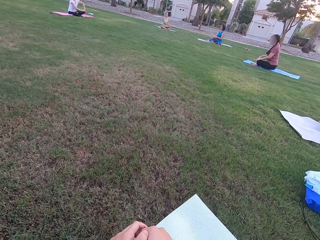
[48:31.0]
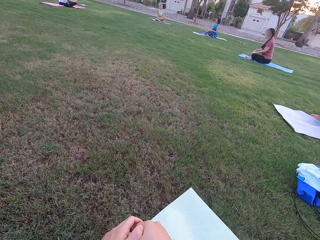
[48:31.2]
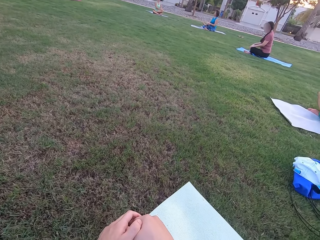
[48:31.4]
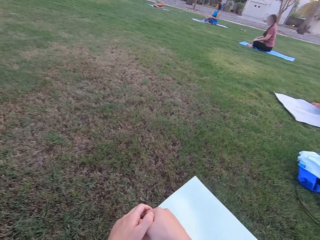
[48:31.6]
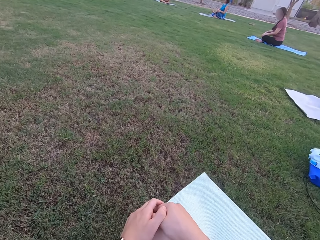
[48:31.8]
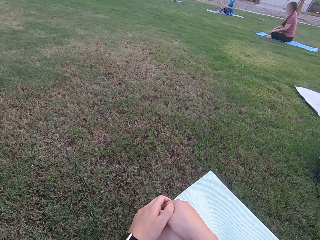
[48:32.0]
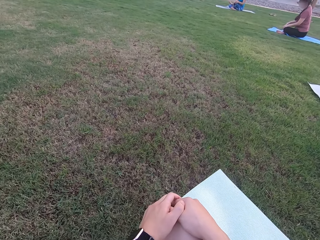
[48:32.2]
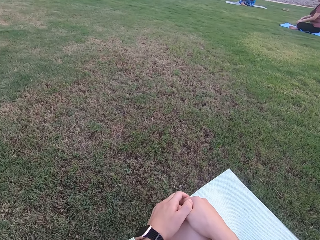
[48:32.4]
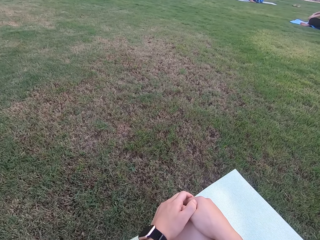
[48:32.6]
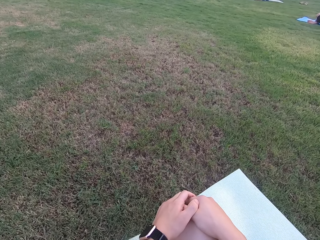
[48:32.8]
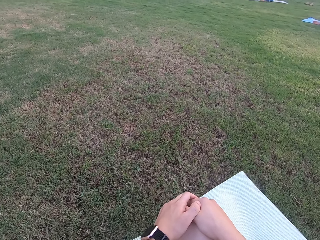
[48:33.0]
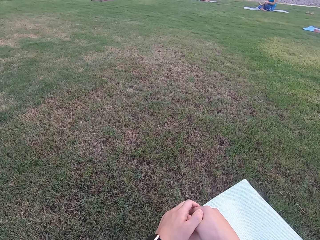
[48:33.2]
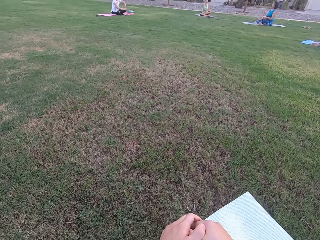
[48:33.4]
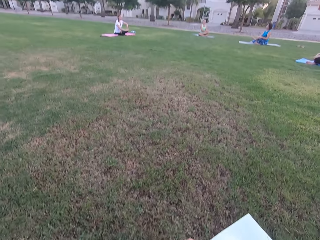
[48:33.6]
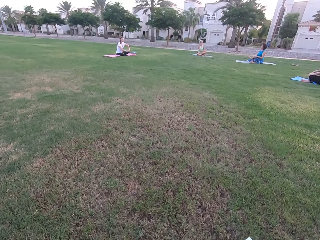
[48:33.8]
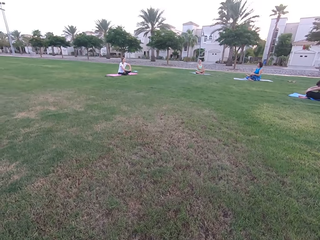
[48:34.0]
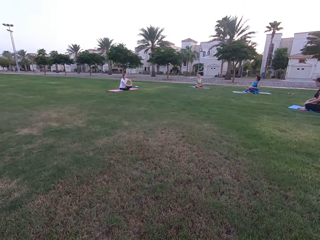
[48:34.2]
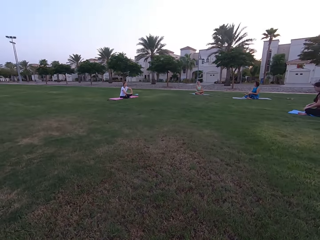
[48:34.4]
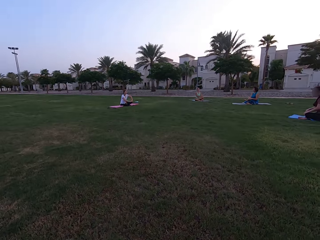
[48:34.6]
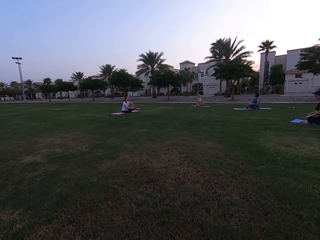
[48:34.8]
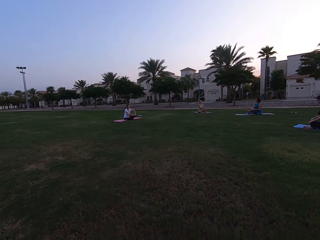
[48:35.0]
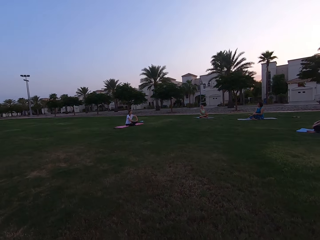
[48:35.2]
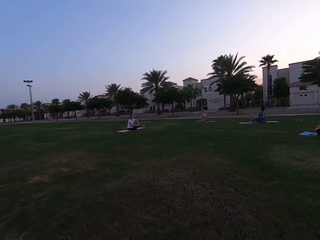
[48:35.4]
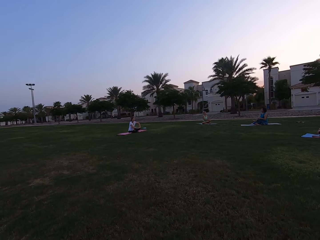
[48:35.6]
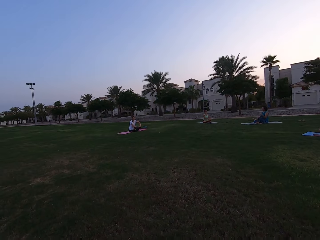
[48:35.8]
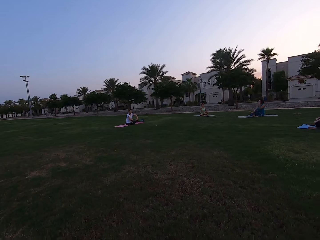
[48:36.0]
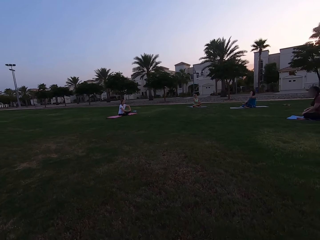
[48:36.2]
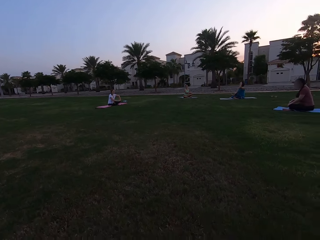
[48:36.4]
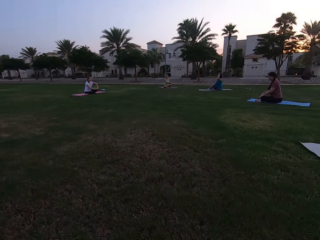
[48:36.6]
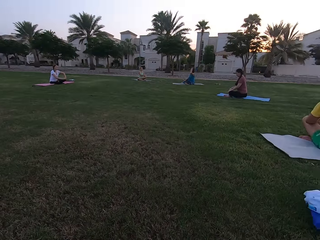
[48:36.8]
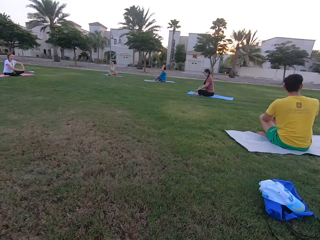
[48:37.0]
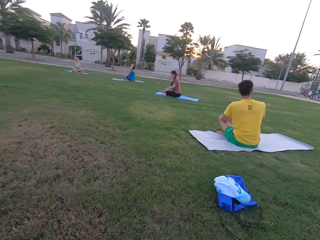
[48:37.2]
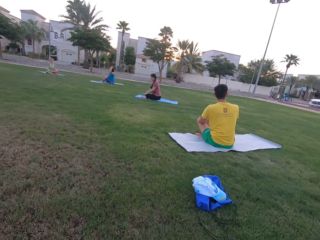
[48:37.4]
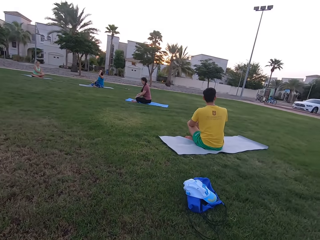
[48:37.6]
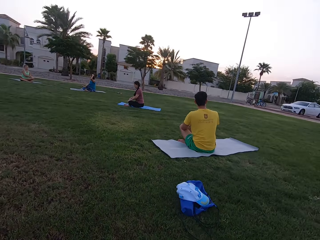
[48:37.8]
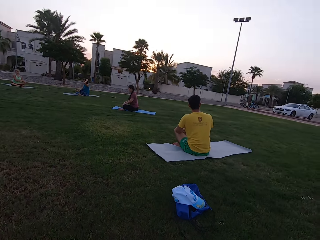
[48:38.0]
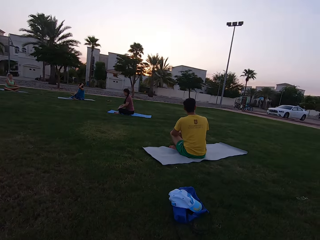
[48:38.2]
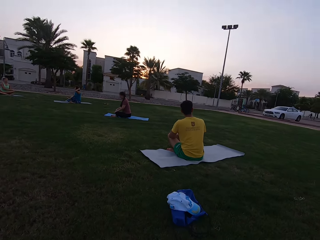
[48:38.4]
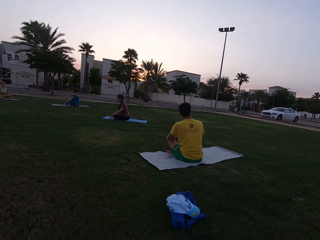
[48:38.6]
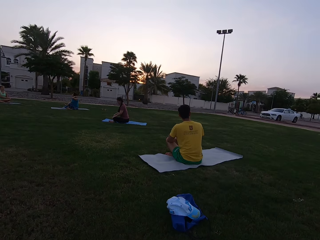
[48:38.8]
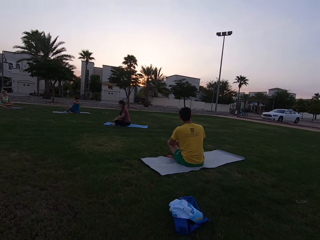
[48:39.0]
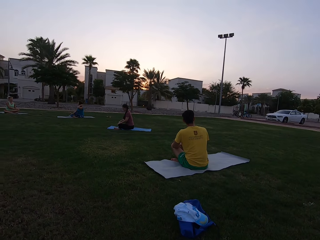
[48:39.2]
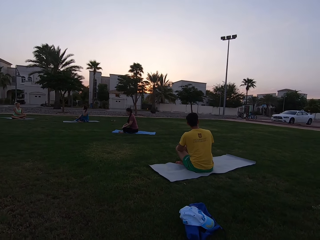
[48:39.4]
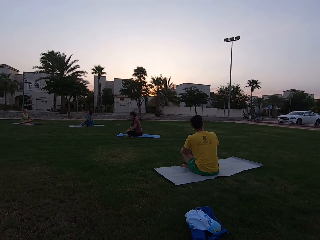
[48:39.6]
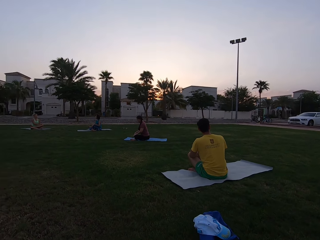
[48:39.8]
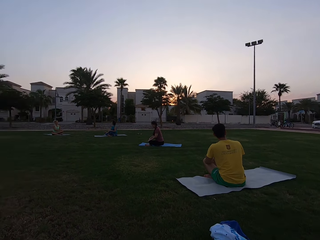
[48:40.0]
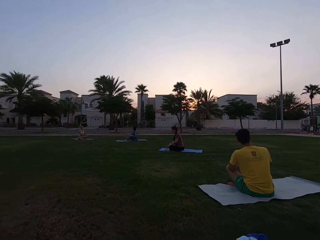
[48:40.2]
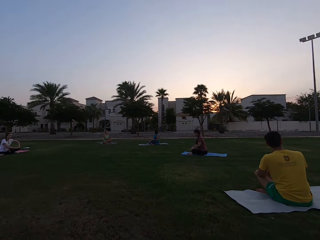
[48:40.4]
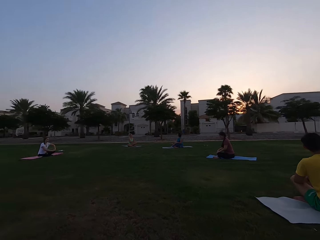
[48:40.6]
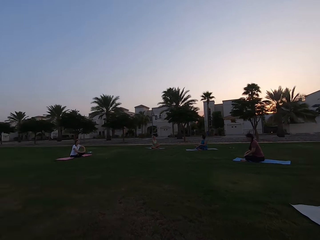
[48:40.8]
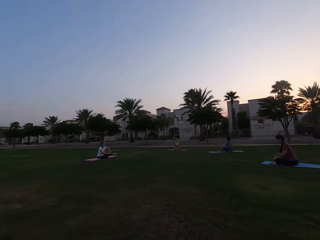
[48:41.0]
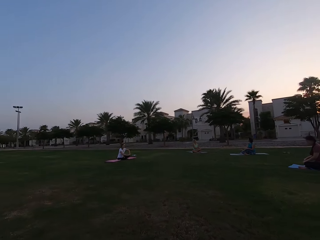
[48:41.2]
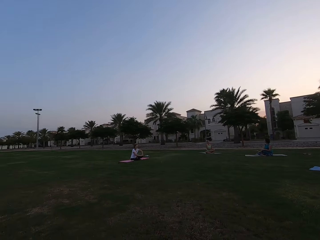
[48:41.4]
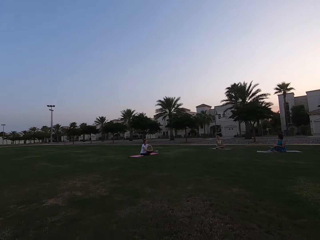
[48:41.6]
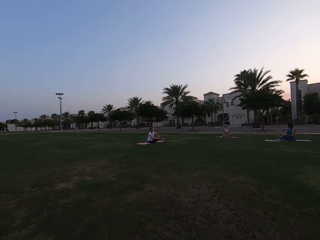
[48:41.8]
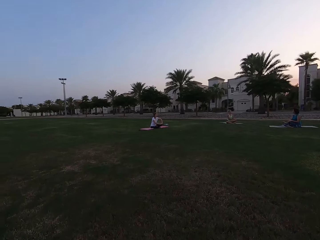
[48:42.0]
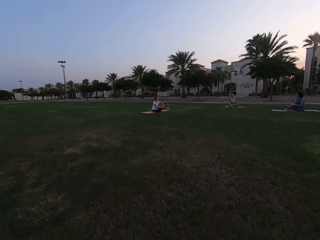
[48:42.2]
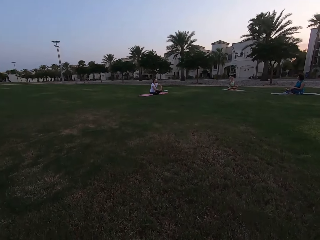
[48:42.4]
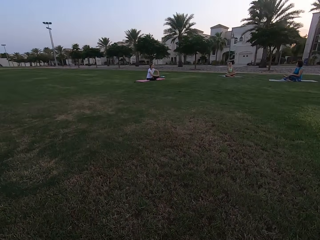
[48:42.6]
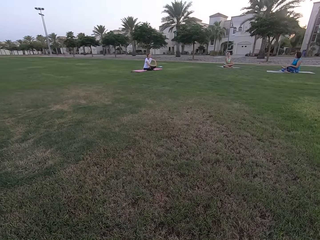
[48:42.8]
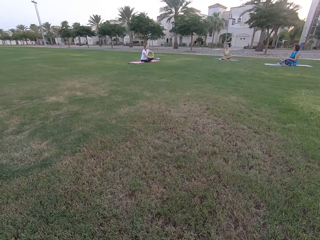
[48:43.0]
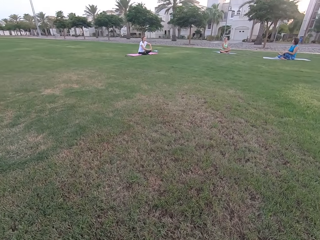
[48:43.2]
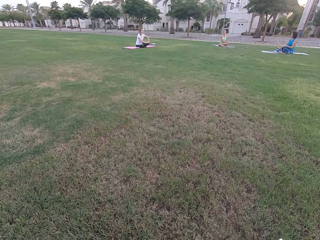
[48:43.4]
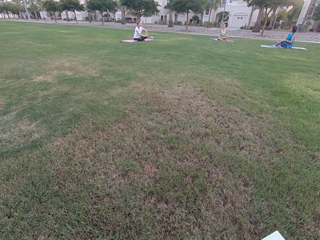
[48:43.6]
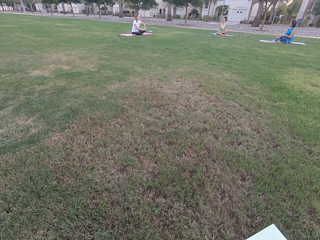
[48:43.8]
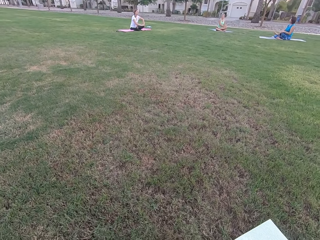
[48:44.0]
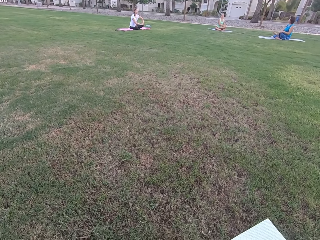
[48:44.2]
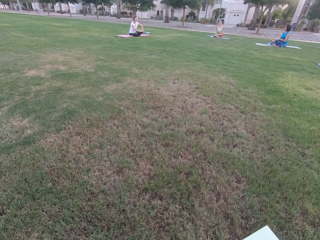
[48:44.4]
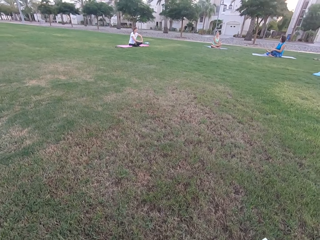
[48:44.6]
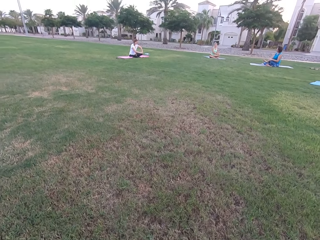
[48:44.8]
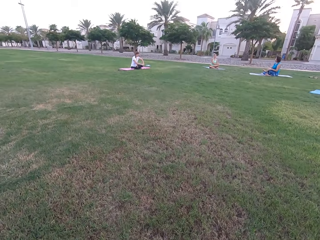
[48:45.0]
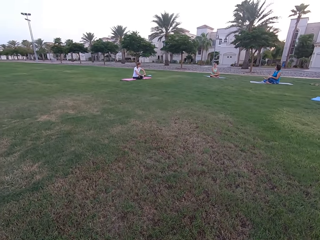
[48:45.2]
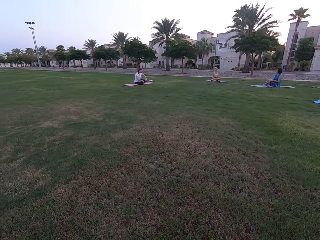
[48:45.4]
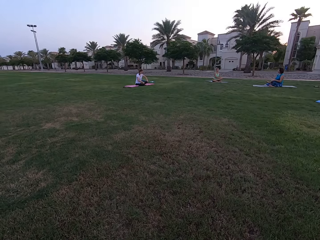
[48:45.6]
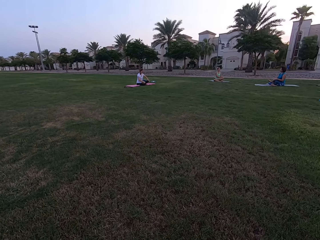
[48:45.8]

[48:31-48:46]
The camera wearer puts hands on the knees. A man sits on the ground. Women sit on the ground.

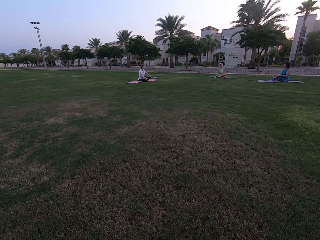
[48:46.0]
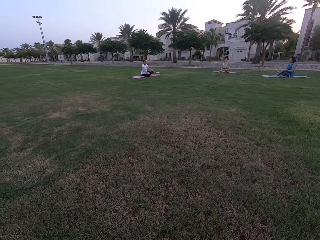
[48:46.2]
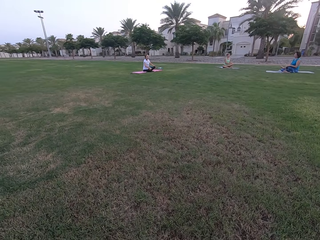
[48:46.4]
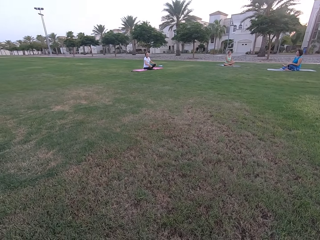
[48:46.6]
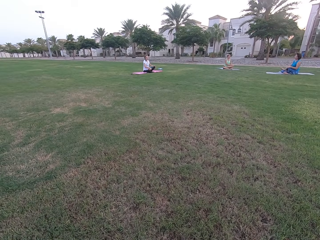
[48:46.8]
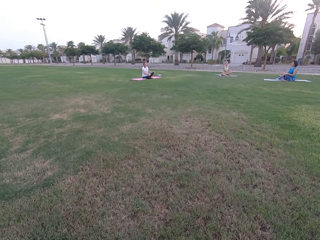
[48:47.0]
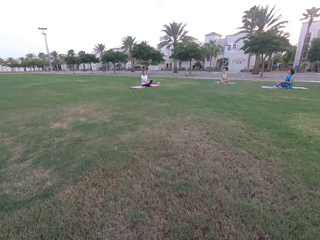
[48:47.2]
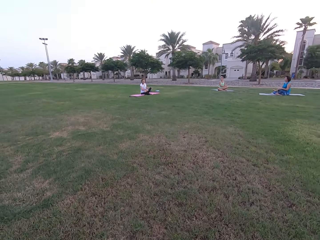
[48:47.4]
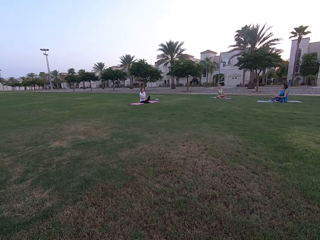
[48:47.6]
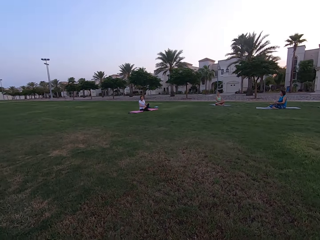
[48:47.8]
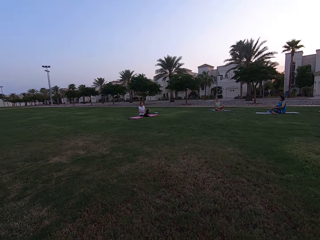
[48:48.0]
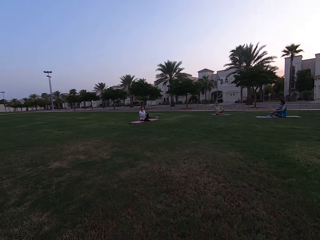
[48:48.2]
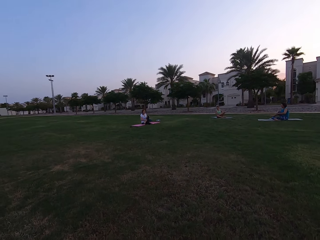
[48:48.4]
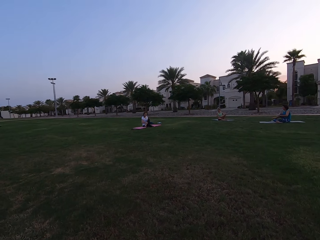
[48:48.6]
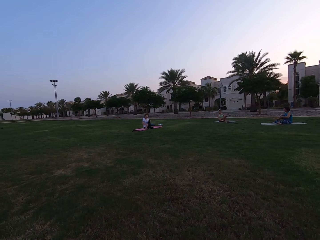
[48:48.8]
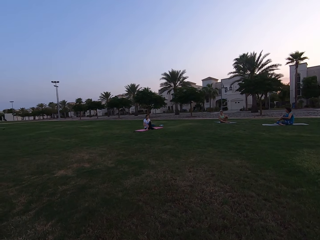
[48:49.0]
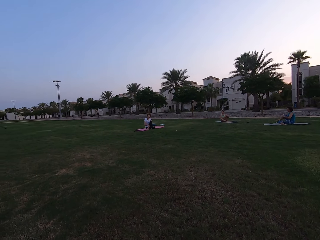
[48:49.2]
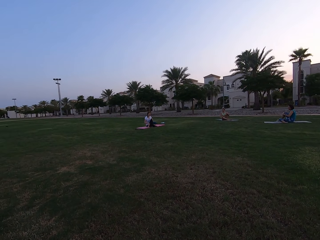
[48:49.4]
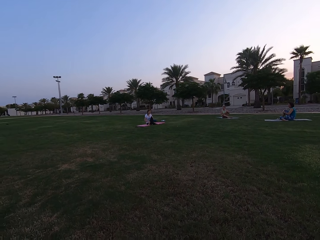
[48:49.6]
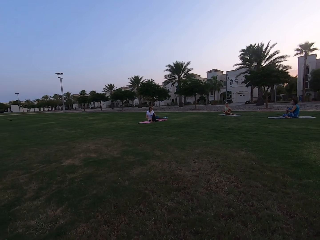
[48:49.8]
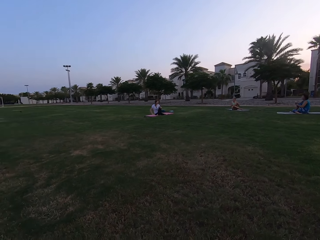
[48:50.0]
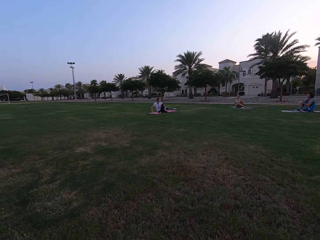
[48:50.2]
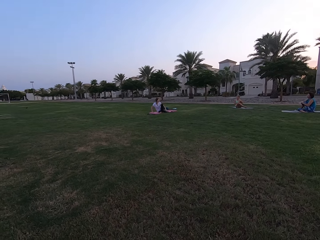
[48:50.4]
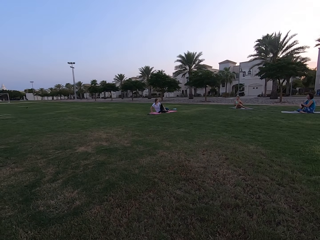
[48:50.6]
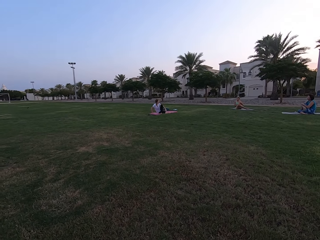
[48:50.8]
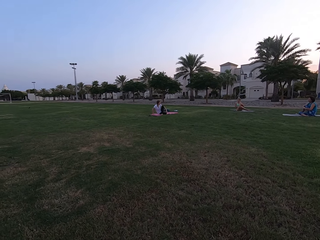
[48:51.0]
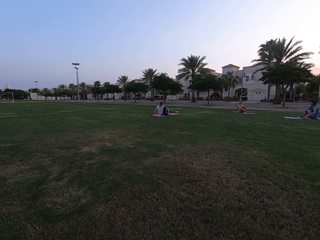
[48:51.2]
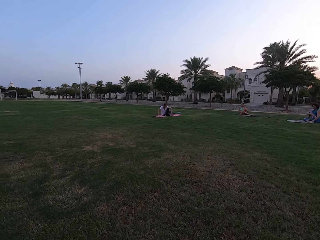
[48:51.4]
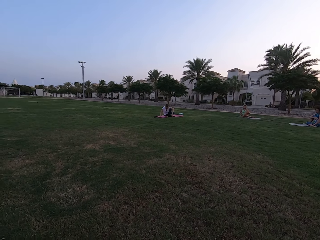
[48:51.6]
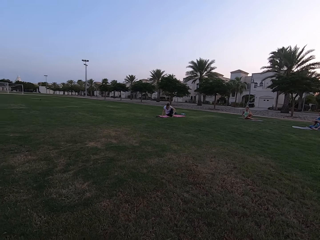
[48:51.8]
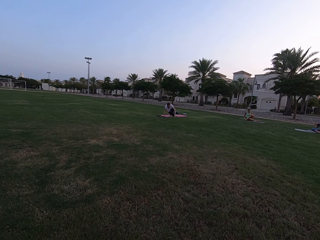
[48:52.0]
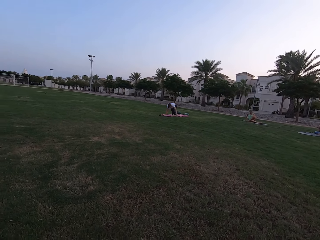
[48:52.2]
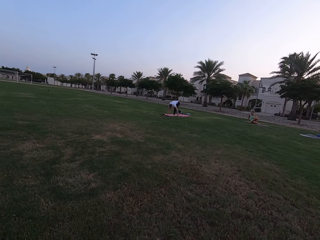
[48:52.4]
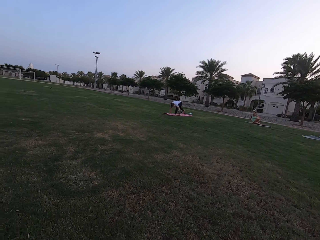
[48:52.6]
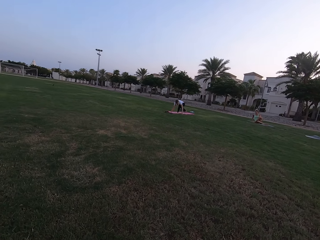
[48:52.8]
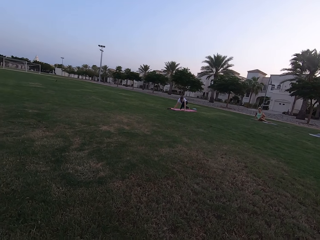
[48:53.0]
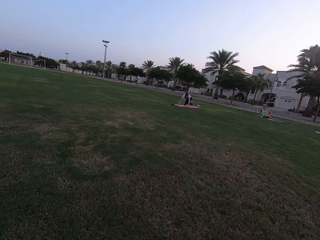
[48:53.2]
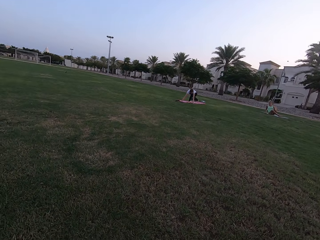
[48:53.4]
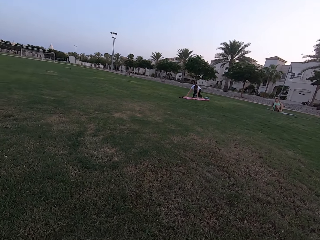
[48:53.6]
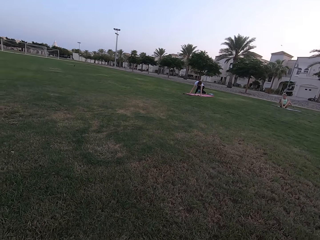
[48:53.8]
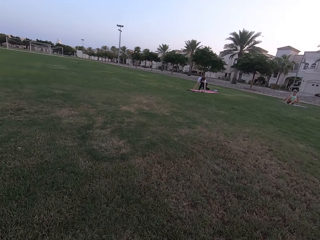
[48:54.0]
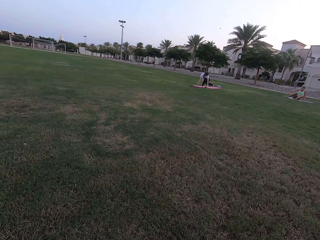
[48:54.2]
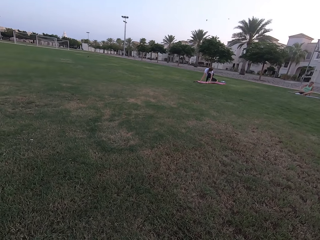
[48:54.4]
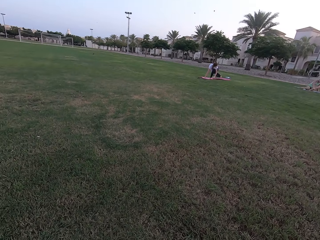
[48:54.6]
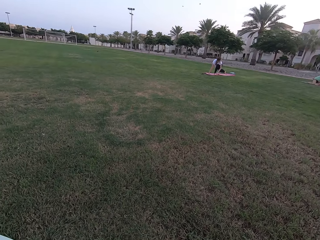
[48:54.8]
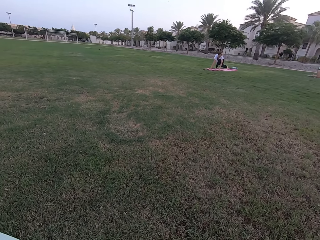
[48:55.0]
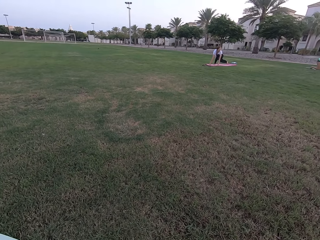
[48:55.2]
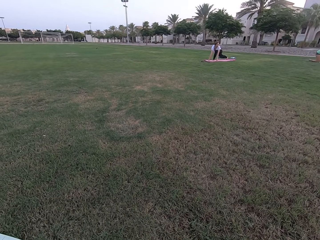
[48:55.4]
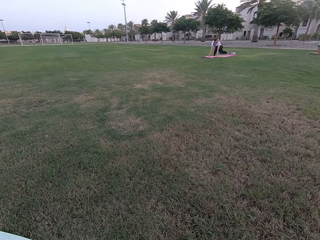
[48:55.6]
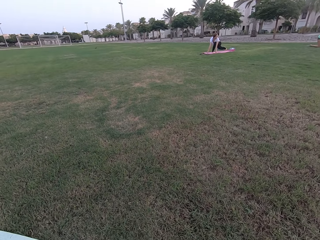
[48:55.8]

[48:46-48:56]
The women kneel on the ground.
